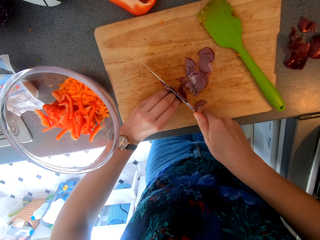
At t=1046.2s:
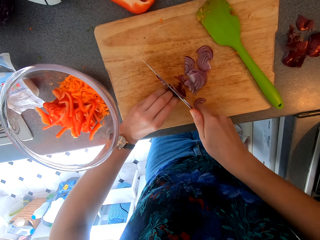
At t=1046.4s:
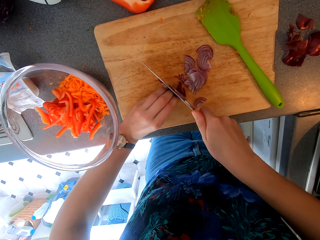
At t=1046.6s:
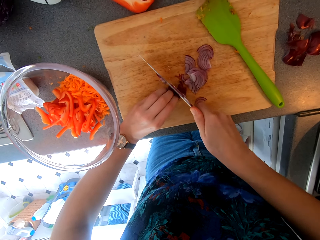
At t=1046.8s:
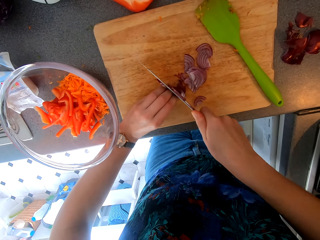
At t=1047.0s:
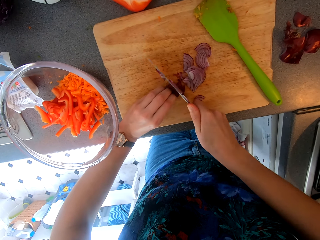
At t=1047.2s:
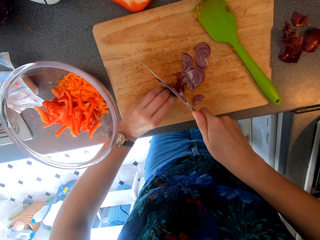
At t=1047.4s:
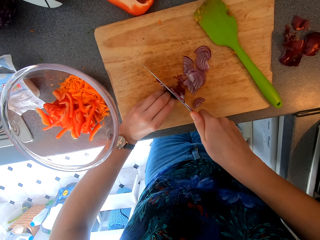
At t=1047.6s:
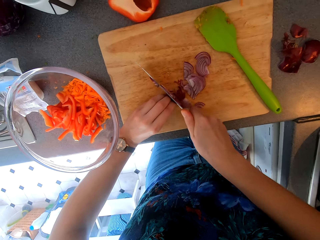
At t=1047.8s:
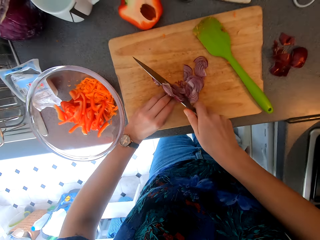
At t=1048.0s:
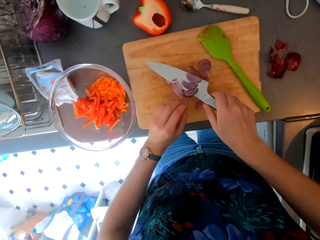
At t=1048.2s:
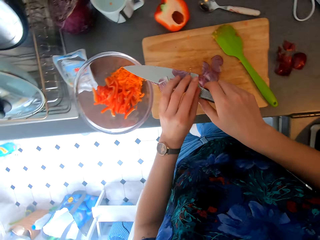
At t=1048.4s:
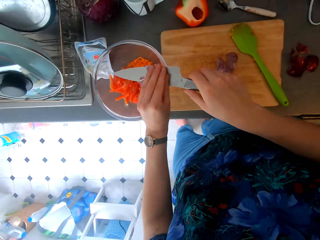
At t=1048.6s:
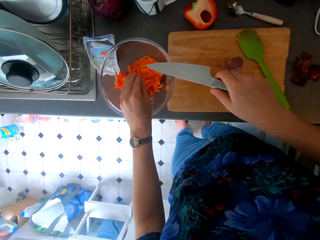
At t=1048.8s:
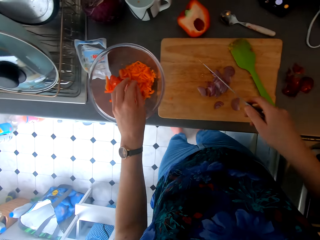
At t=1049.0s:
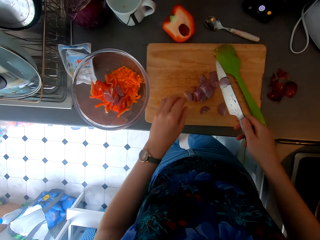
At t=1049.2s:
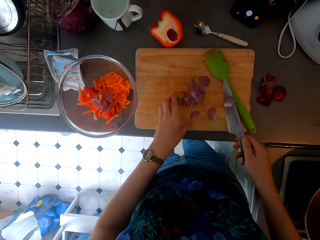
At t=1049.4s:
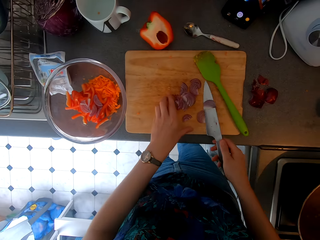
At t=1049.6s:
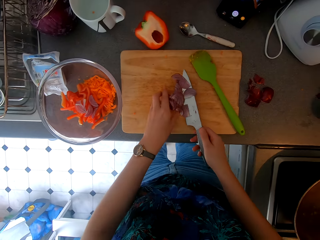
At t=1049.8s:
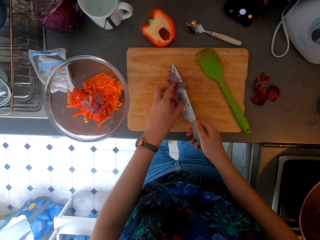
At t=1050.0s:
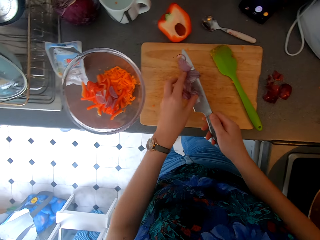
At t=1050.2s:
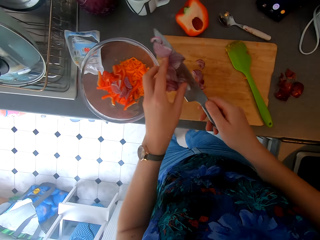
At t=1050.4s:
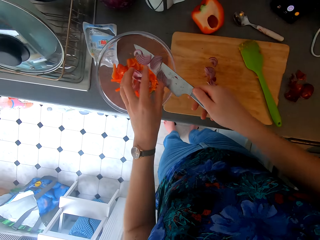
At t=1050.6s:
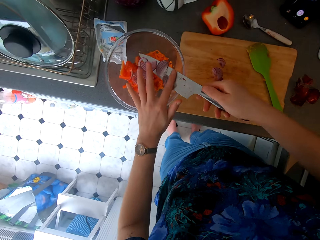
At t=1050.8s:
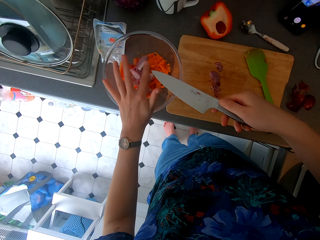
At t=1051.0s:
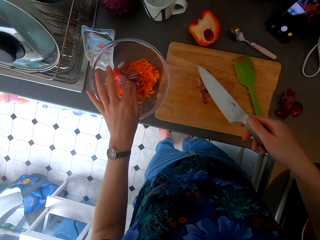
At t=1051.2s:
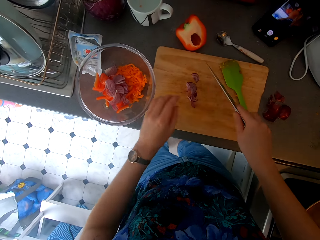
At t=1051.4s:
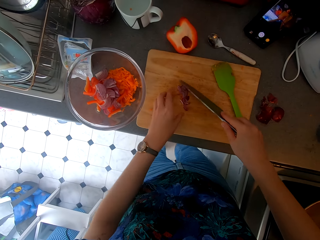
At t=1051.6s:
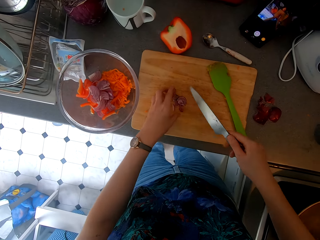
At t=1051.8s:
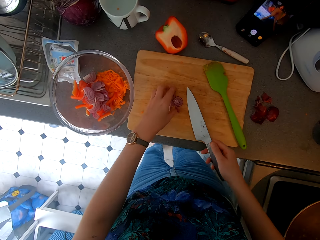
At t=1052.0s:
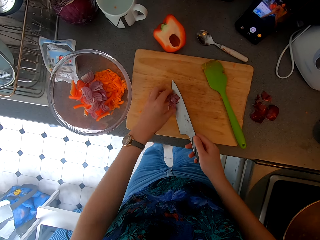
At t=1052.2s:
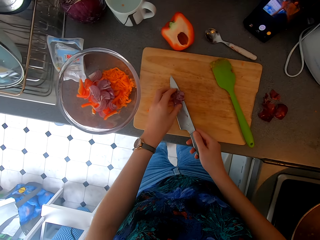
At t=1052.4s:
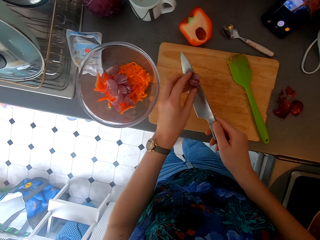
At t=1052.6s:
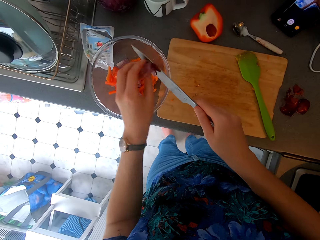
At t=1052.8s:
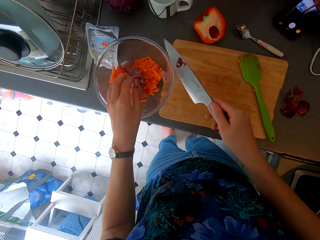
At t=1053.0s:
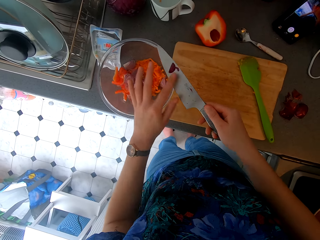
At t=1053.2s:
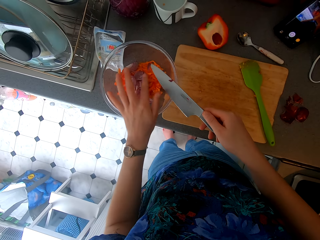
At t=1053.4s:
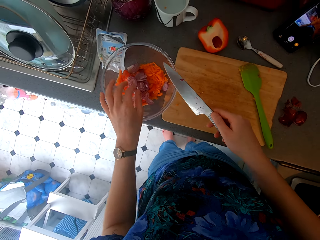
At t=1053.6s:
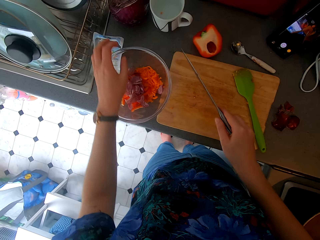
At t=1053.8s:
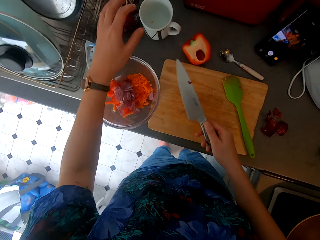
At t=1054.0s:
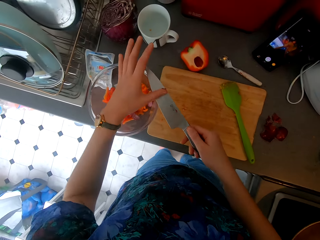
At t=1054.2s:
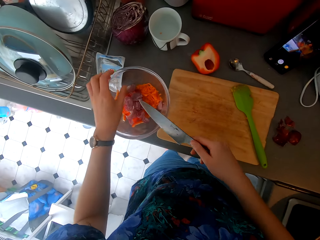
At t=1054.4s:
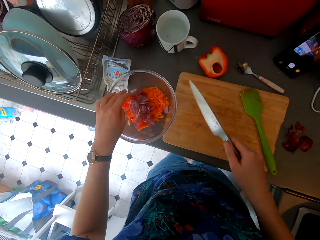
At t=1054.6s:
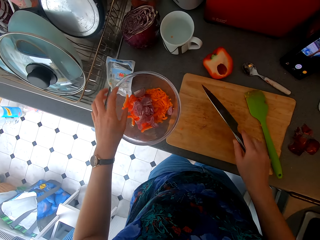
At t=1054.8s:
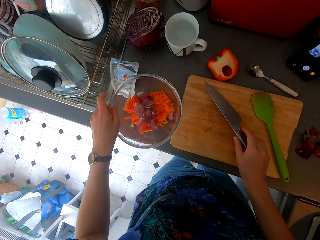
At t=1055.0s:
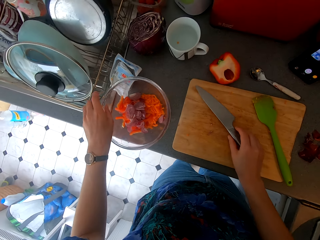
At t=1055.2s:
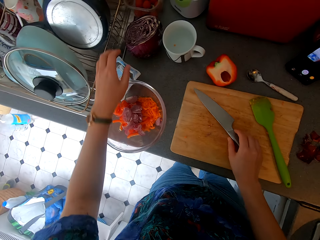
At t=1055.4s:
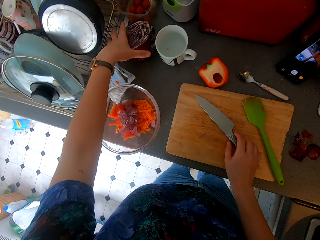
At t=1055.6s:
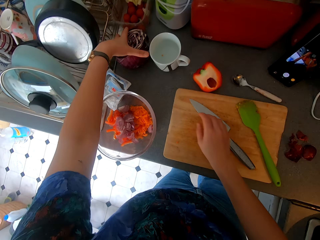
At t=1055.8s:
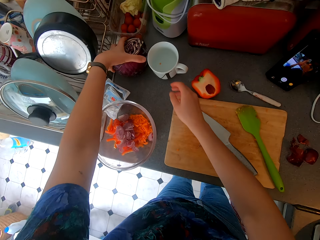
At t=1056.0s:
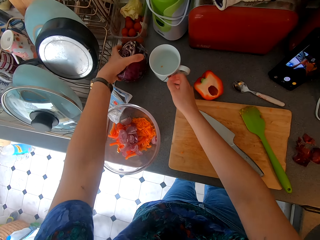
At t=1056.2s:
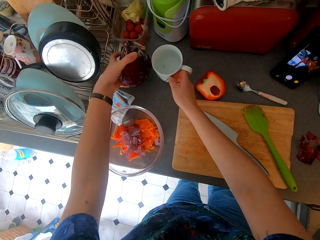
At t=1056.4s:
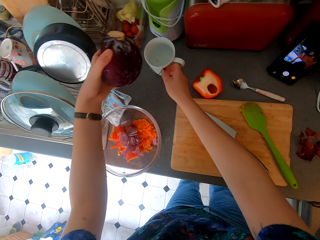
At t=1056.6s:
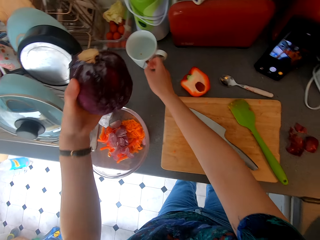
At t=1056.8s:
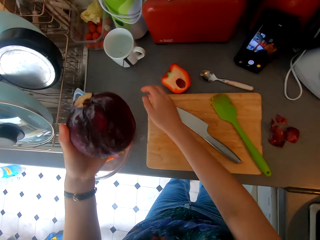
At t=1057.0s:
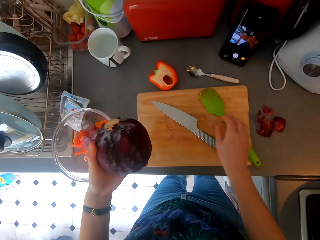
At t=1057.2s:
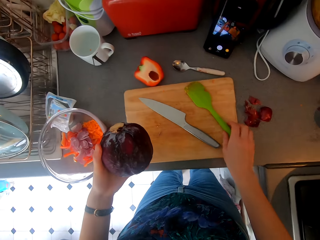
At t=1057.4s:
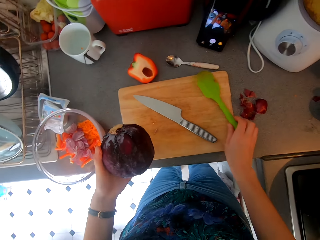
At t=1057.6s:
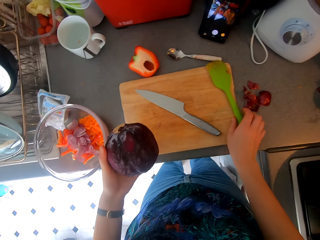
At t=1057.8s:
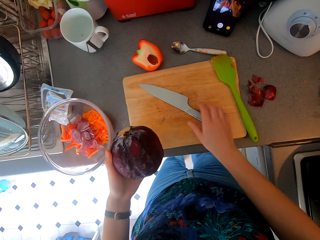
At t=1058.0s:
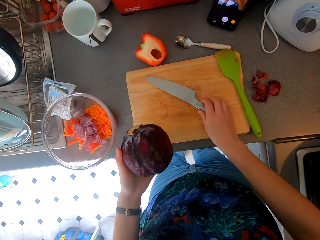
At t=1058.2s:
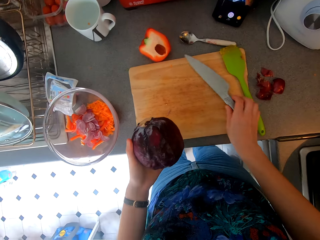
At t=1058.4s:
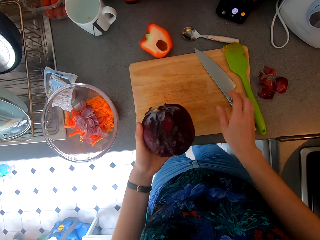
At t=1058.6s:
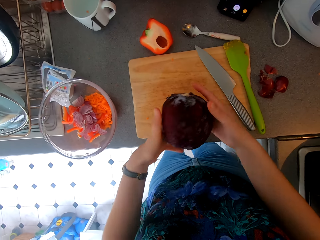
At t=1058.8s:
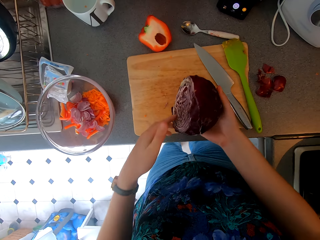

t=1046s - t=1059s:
The camera wearer places the onion in the bowl. They place the onion in the bowl again. They place the knife on the chopping board. They lift the cabbage on the table.

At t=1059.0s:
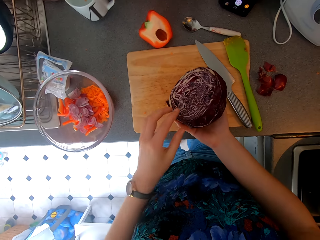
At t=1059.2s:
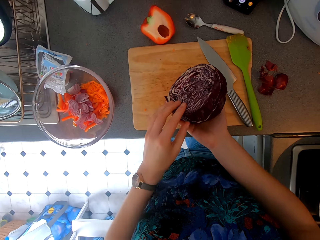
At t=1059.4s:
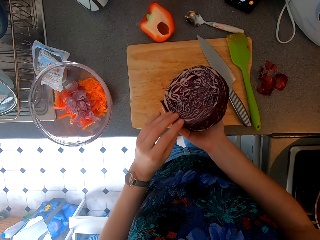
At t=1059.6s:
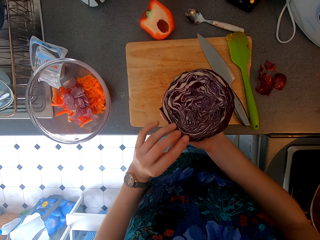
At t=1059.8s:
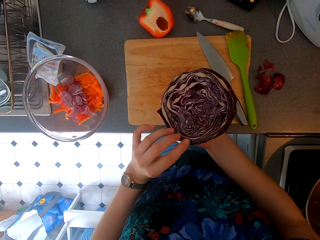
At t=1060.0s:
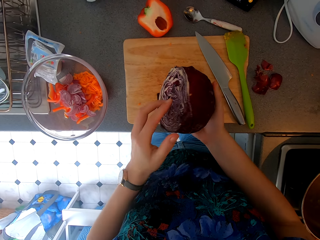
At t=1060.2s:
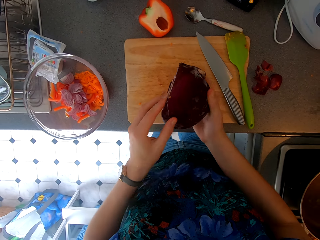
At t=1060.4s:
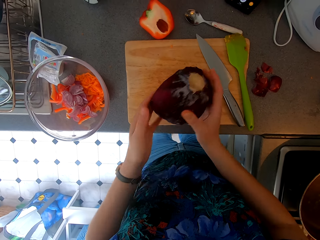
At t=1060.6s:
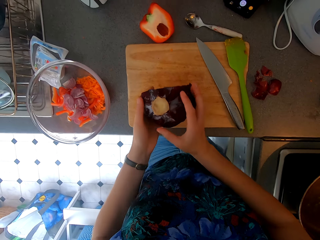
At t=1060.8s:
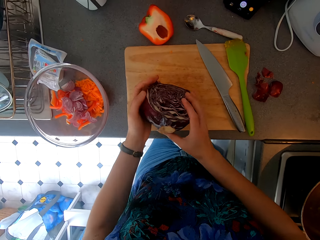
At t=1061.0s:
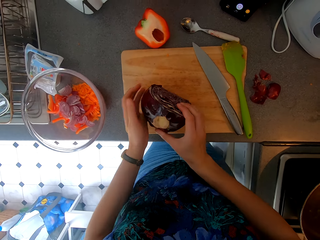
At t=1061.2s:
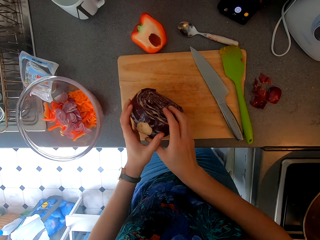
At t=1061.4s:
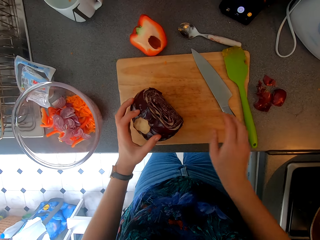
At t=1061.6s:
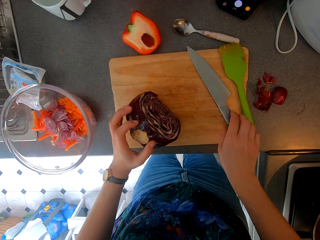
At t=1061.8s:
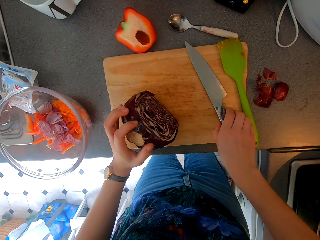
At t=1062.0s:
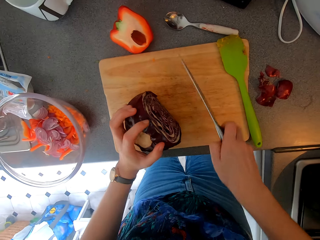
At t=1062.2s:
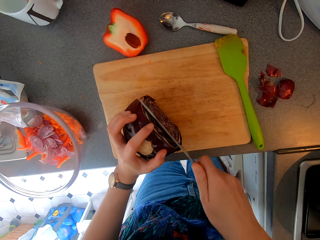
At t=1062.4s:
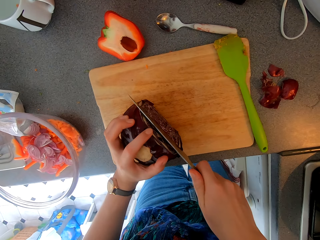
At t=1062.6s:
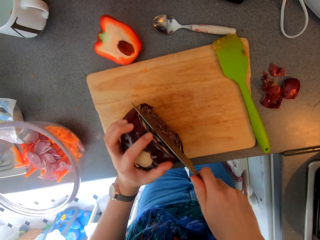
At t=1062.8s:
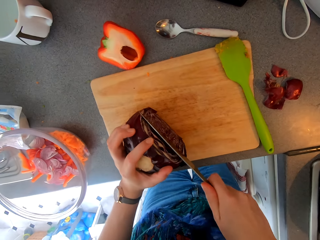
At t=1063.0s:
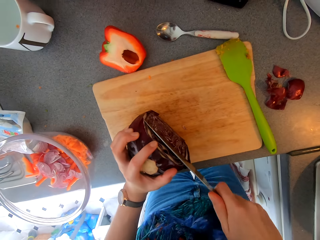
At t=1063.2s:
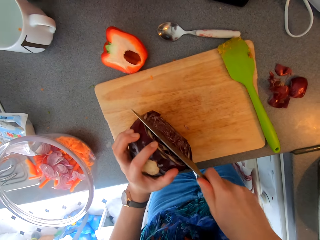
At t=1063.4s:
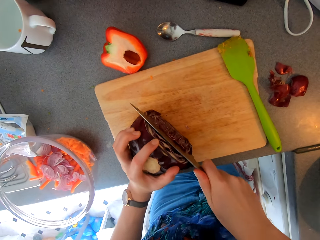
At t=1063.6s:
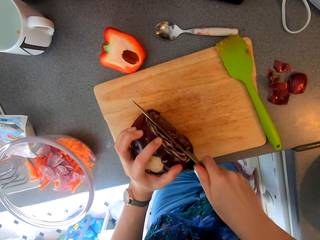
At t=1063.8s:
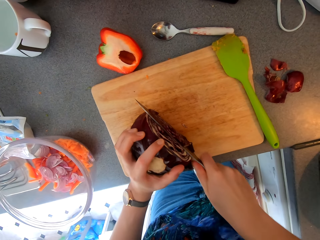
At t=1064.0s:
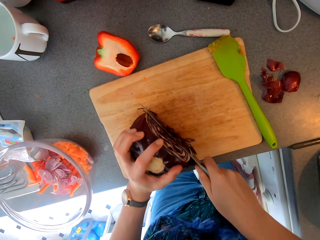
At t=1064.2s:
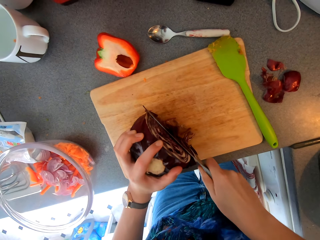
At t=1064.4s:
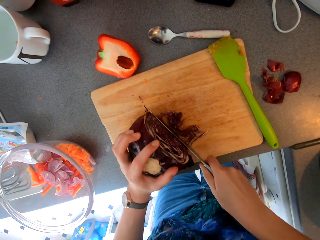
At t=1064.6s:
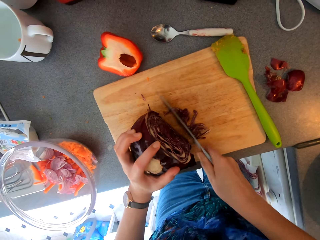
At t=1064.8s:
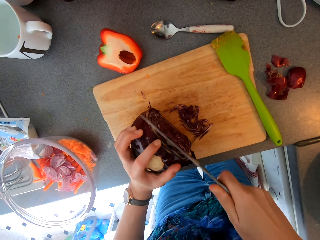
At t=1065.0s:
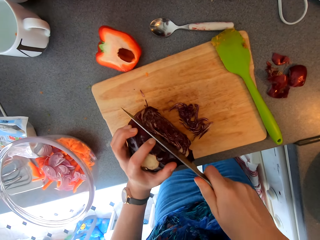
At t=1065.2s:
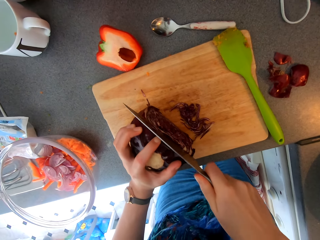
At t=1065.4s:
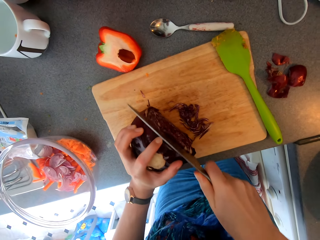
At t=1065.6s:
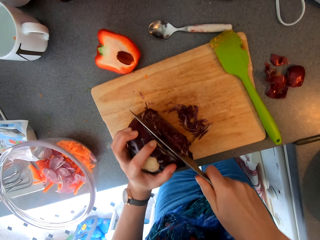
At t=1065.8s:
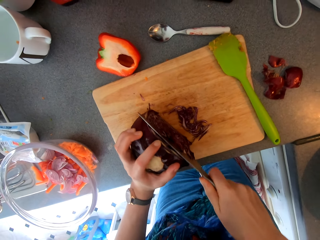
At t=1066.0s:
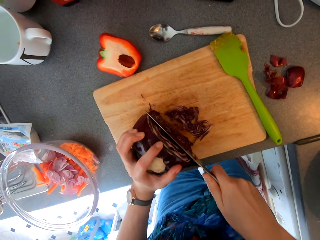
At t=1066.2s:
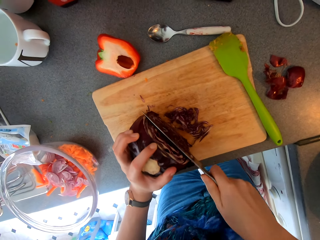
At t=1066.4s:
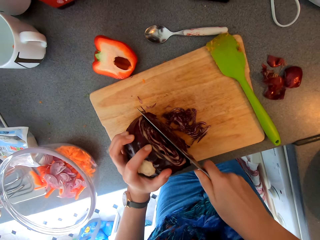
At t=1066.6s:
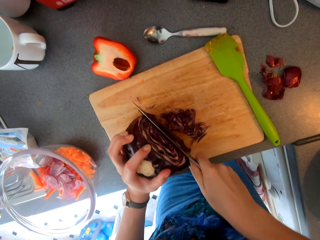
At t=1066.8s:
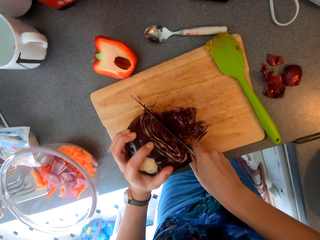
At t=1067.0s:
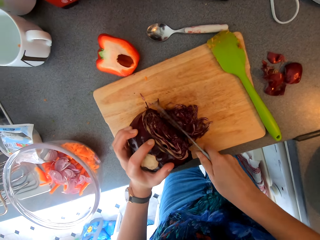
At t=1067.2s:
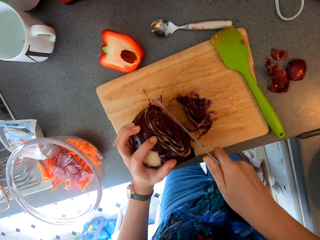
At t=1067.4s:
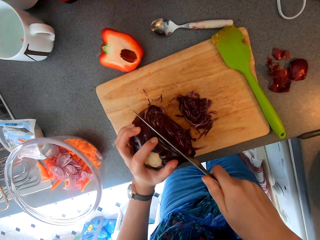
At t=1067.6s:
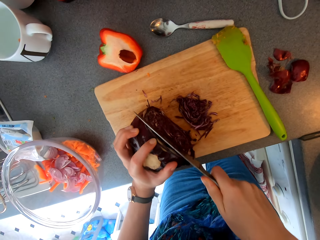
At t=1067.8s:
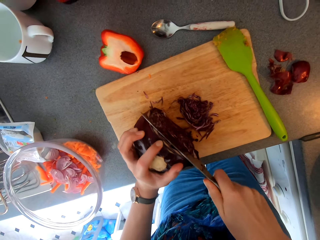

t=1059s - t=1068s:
The camera wearer looks at something. They hold the cabbage. They cut the cabbage.
